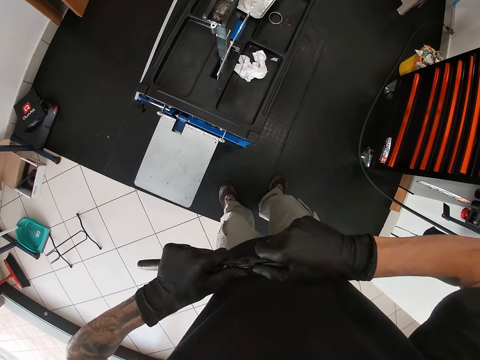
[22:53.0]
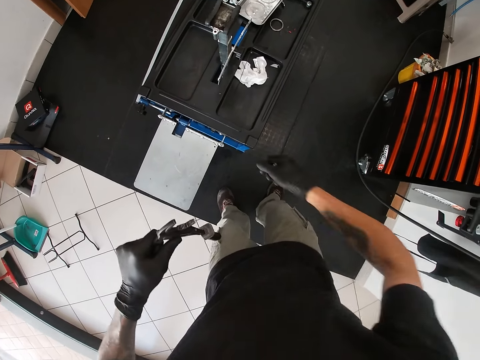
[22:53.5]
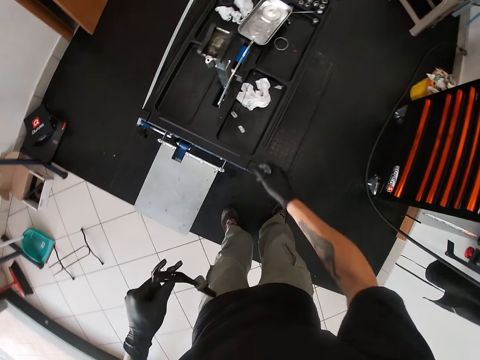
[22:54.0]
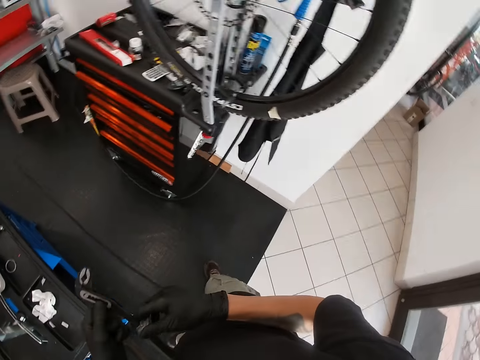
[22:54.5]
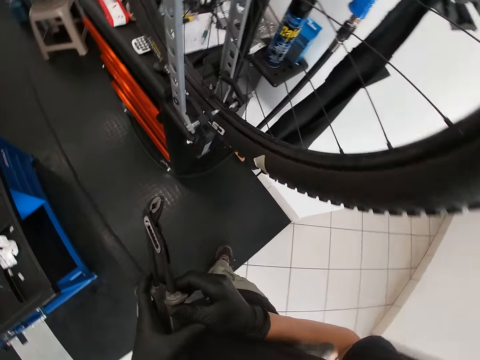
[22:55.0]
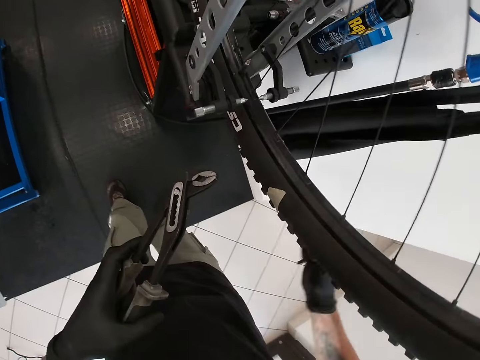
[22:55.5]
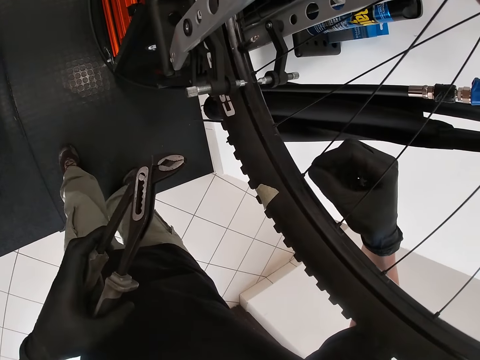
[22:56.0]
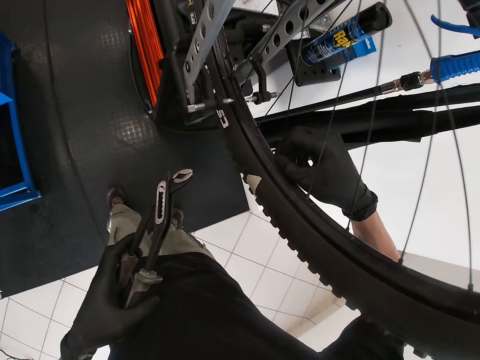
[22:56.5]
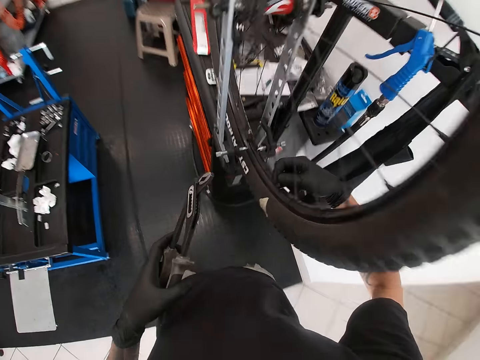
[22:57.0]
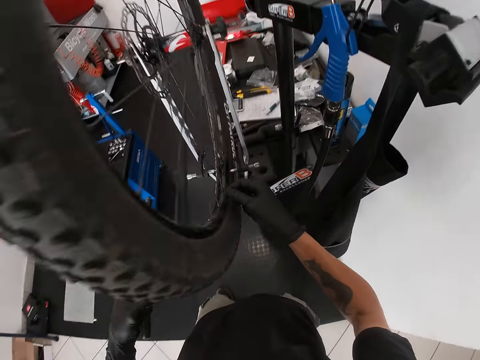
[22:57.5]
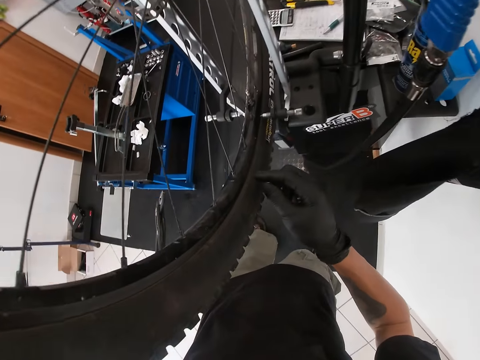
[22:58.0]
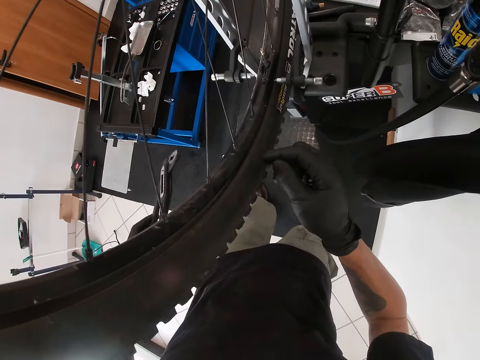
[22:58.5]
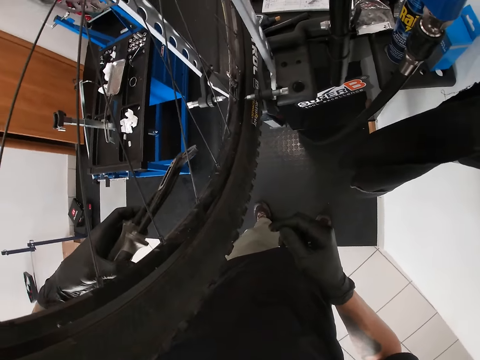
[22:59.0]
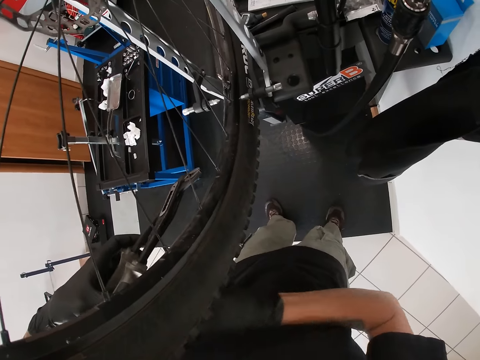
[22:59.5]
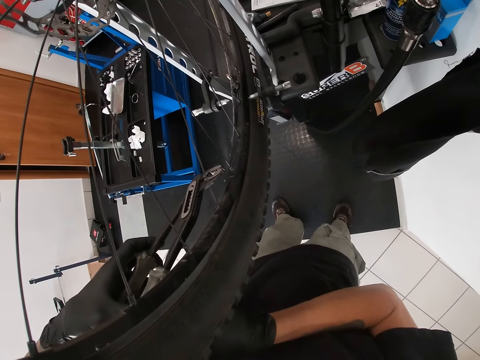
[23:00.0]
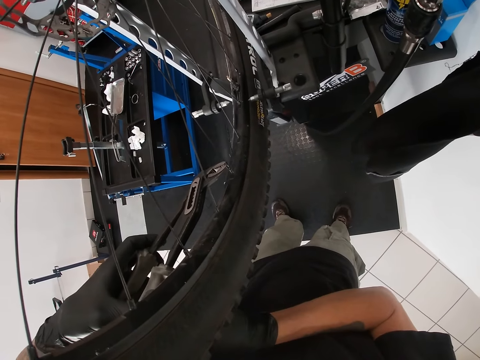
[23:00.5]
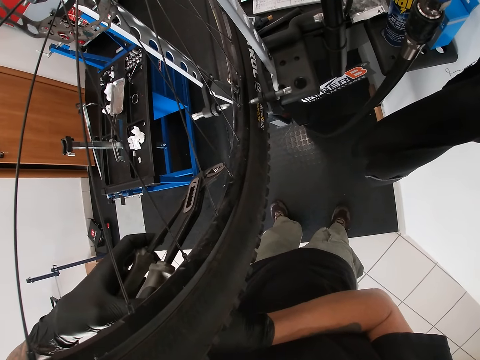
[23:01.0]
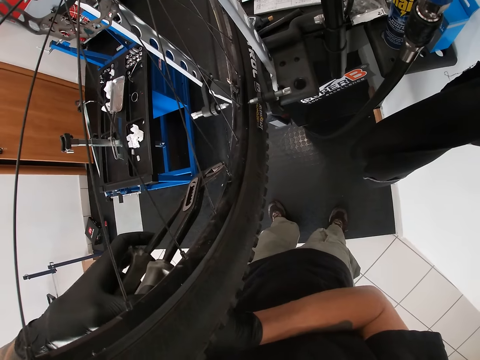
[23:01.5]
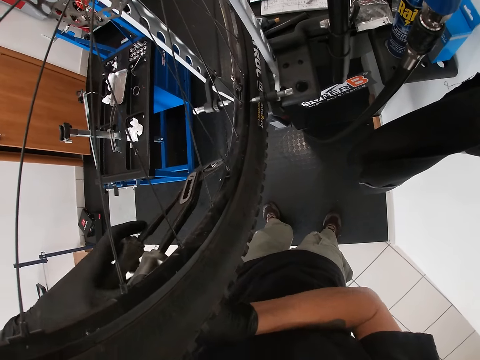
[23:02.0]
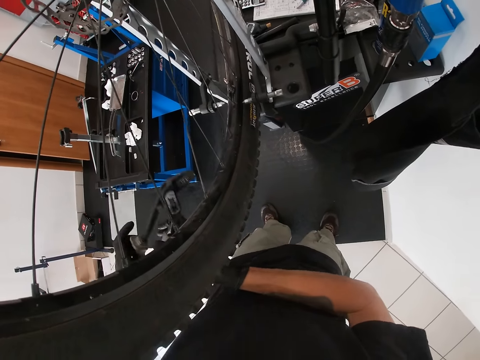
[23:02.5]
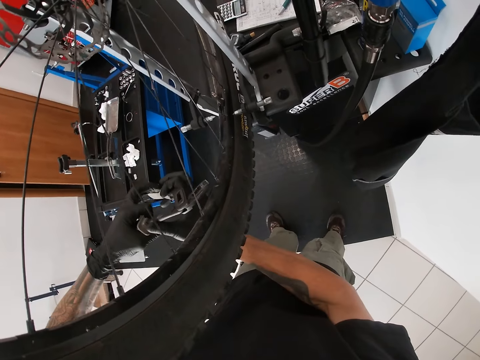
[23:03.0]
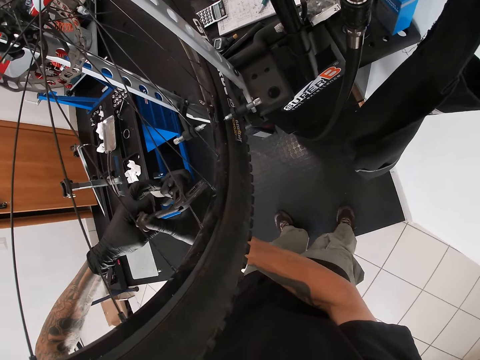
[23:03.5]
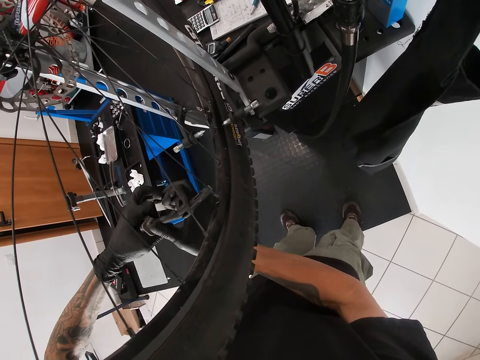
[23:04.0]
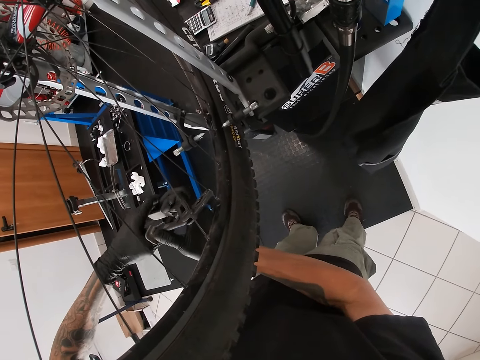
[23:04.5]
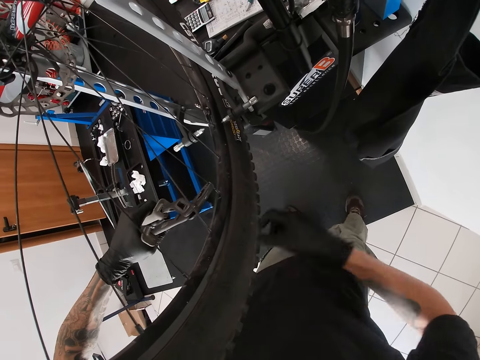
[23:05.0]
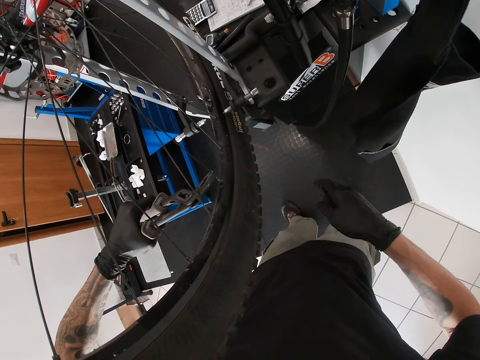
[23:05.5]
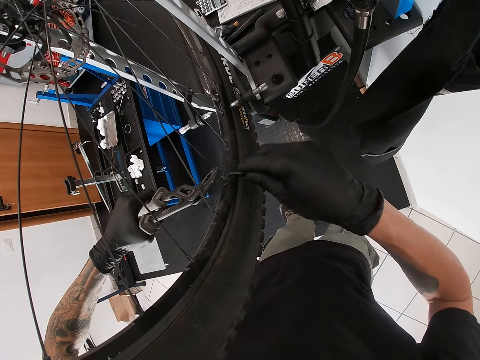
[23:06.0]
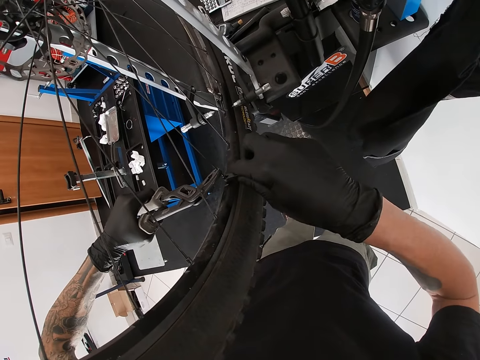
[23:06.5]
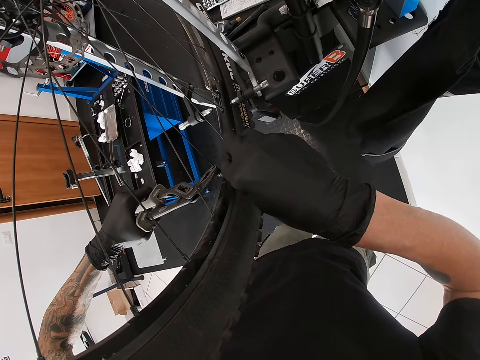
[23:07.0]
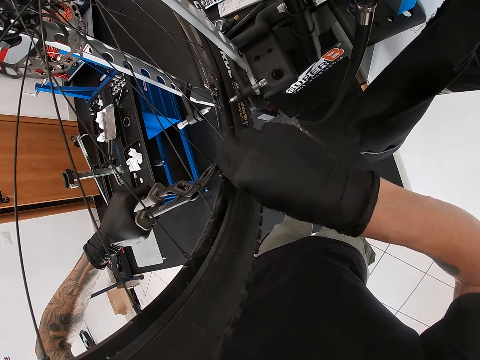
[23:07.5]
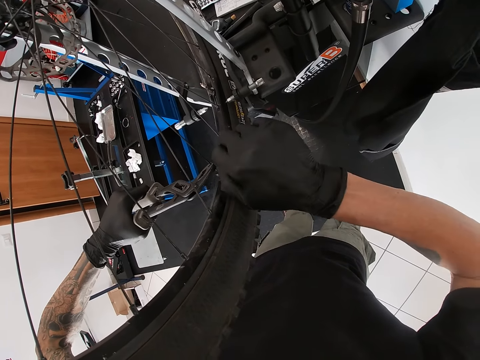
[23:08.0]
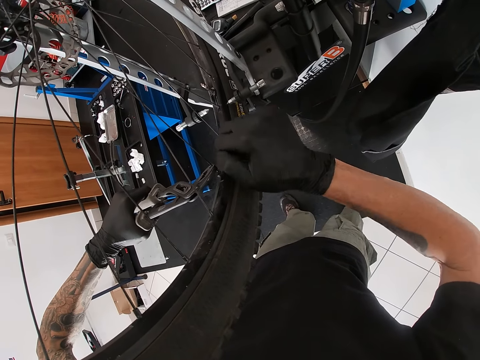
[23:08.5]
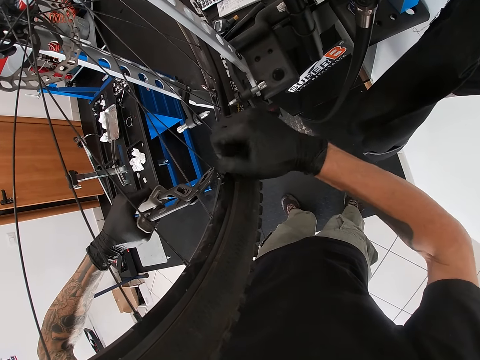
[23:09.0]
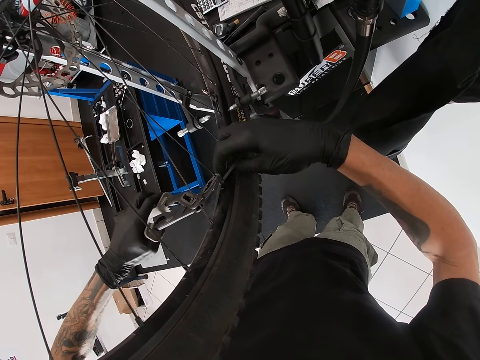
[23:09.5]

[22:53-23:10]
The camera wearer drops the plastic covers in his right hand on a drawer in the room. He holds the plier with both hands. He holds the plier with his left hand. He holds a spoke on the wheel with his right hand. He touches the wires with the right hand. He holds the spoke with the plier in his left hand. He removes the plier from the spoke with his left hand. He holds the plier with both hands. He holds the spoke with the plier in both hands. He holds the spoke with the plier in his left hand. He tightens the spoke with a spanner in his right hand.

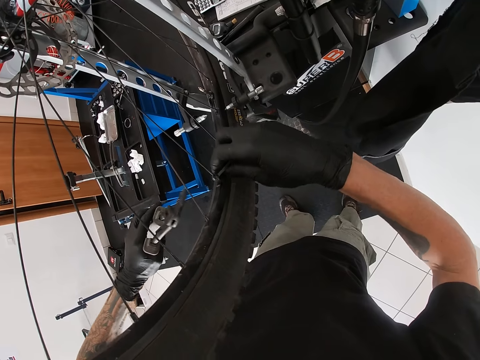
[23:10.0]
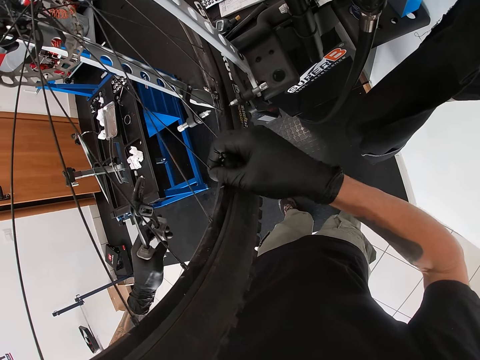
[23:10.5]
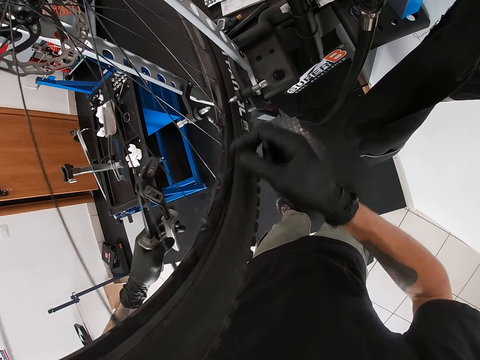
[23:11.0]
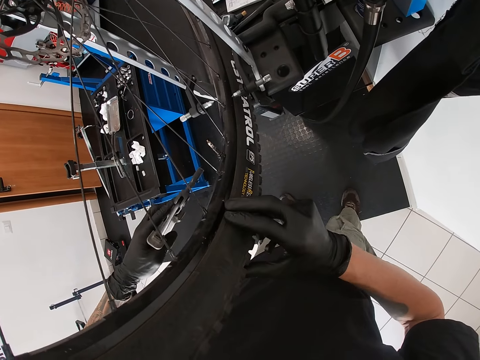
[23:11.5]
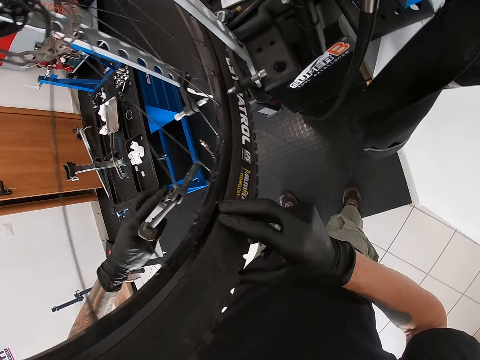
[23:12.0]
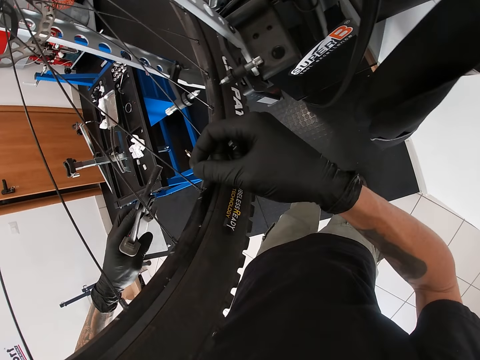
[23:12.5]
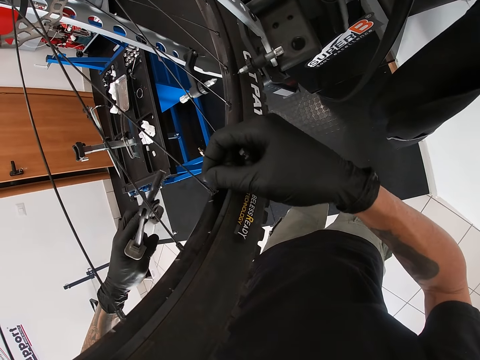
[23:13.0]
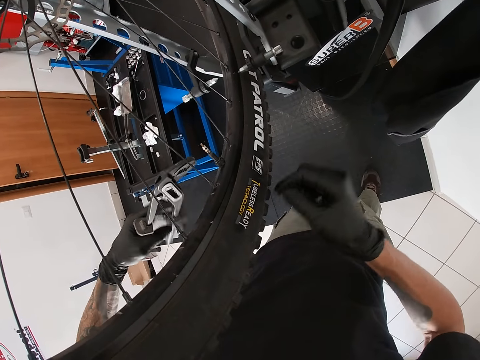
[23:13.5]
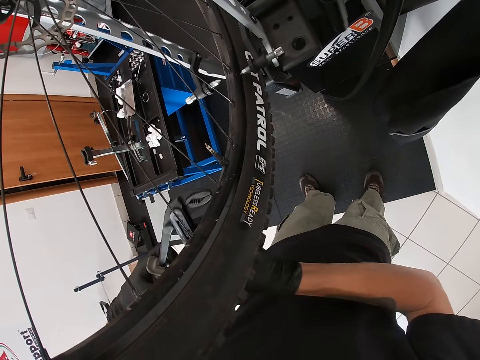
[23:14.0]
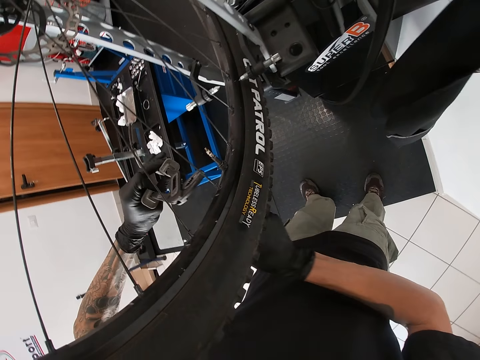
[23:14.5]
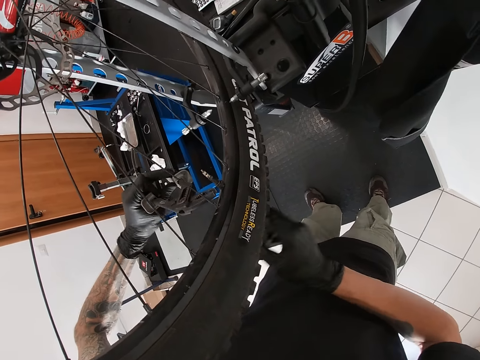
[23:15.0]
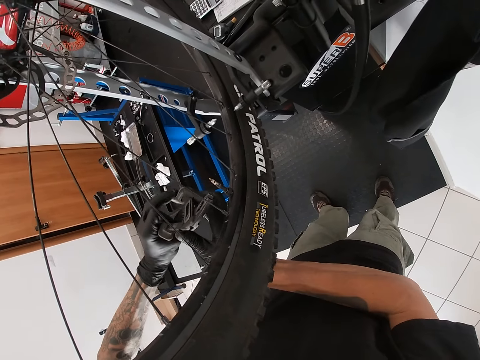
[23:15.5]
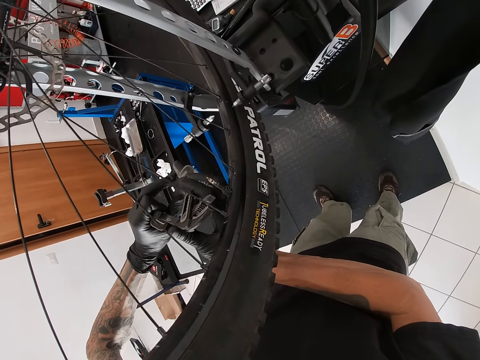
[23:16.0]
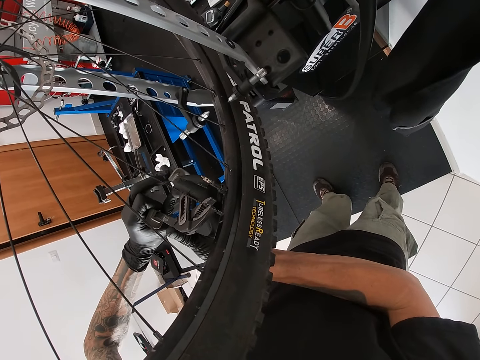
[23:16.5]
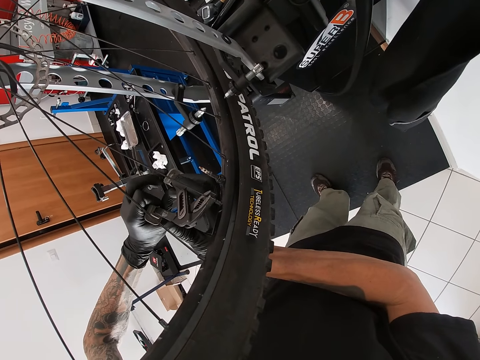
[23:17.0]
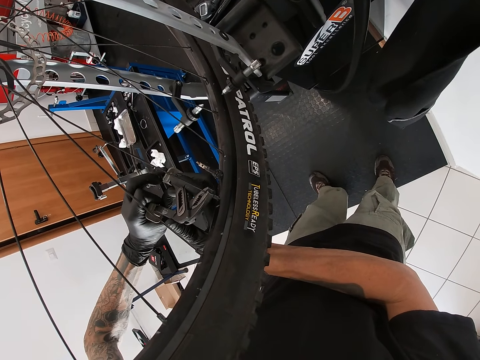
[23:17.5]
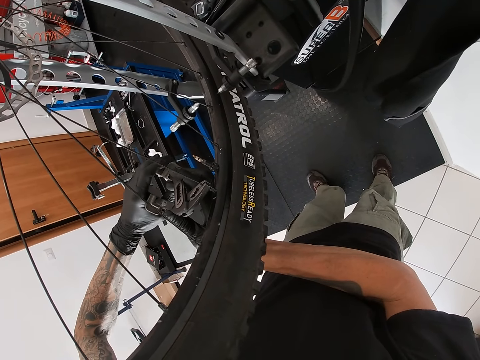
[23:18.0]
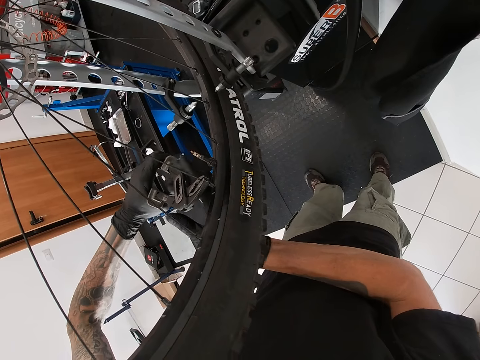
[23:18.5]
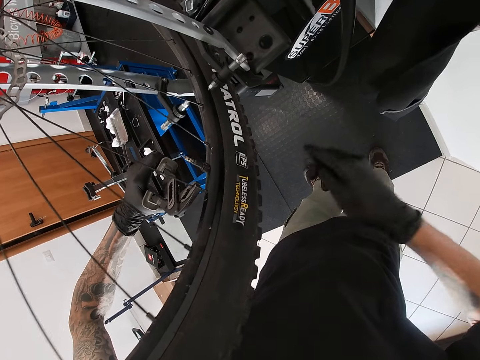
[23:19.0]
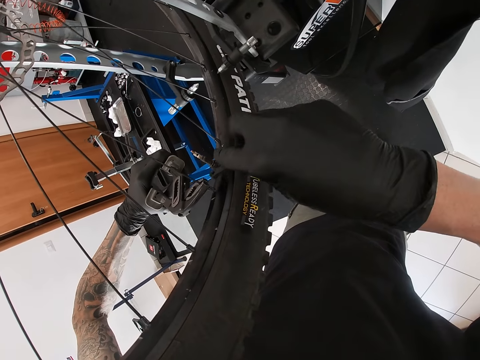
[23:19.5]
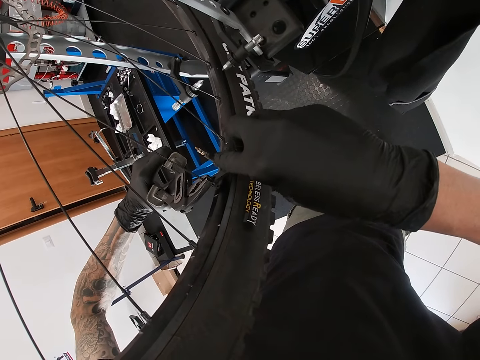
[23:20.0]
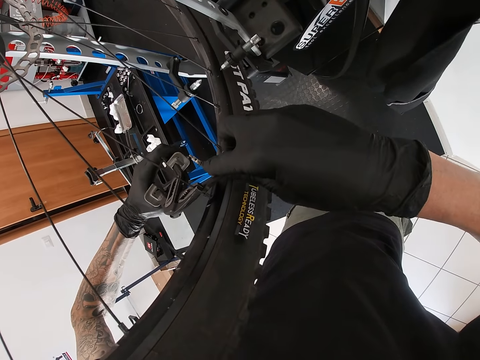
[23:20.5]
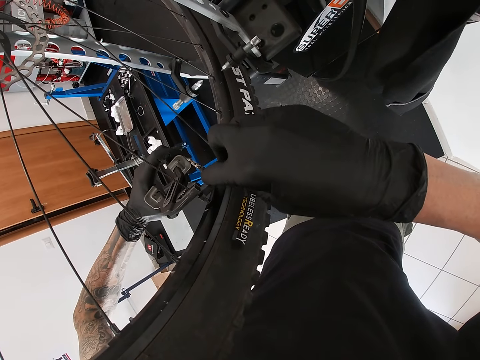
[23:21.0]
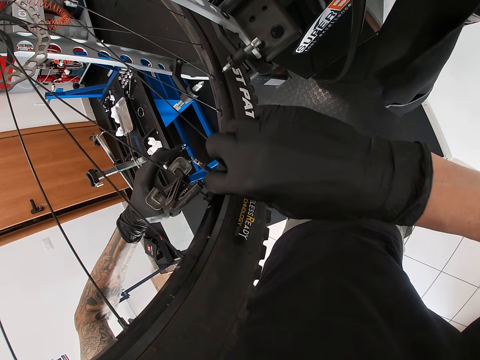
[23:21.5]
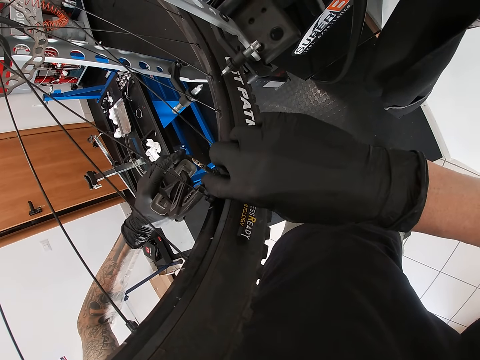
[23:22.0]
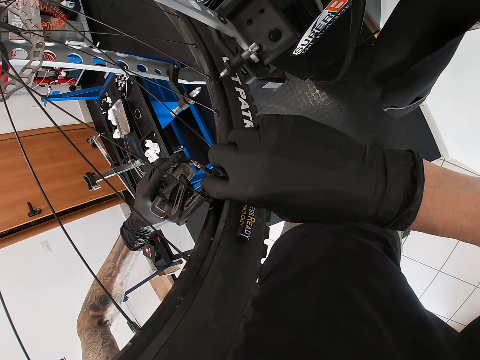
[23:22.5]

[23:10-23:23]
The camera wearer releases the pliers from the wire. He rolls the wheel with his right hand. He holds the wire. He holds the plier with both hands. He holds a spoke with the plier in both hands. He holds the spoke with the plier in his left hand. He tightens the spoke with the spanner in his right hand.
